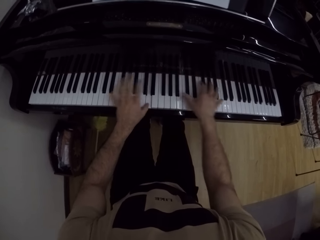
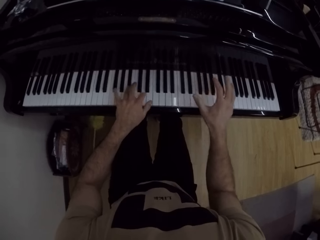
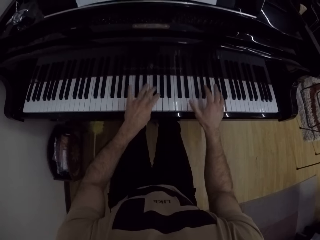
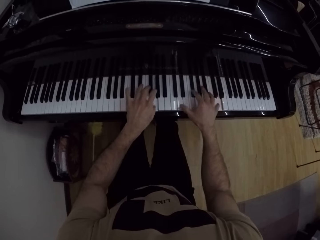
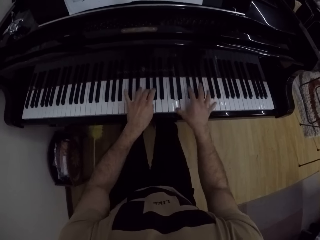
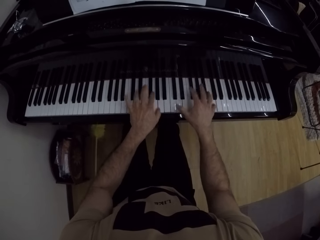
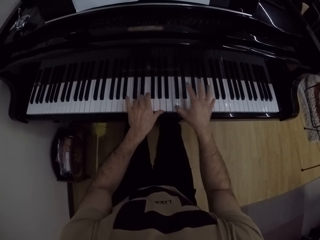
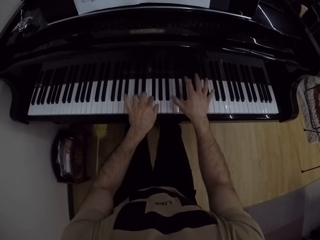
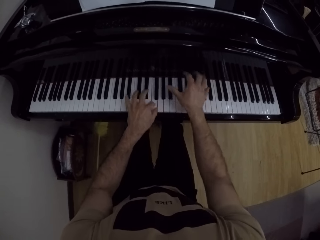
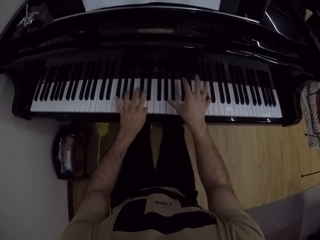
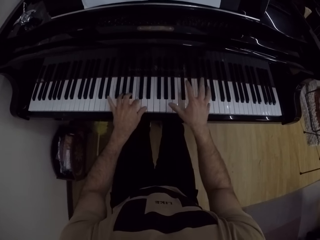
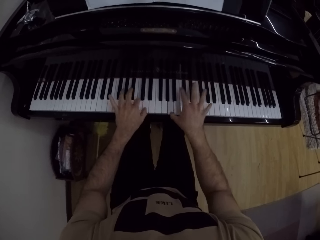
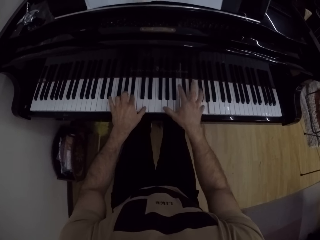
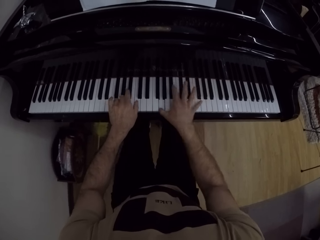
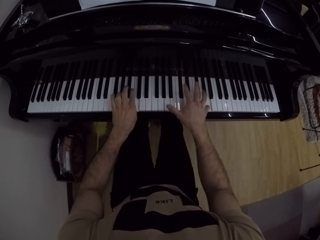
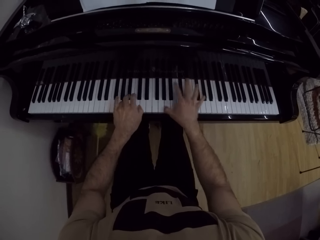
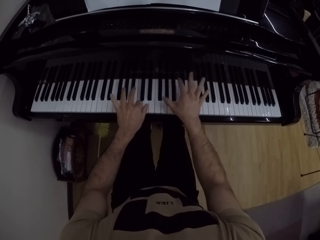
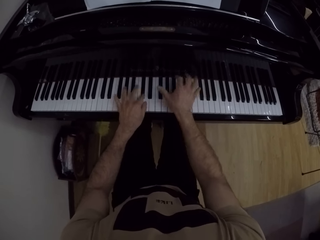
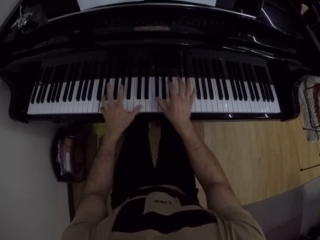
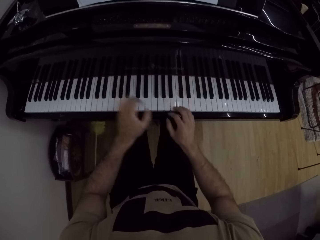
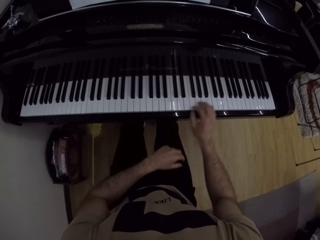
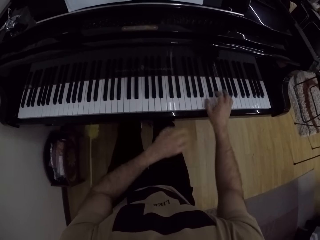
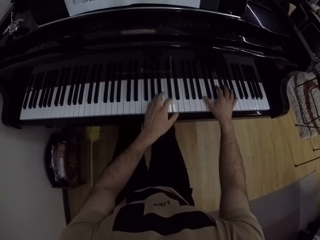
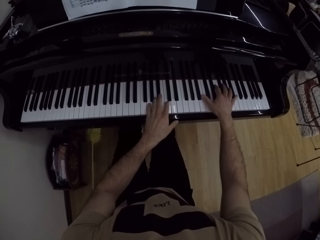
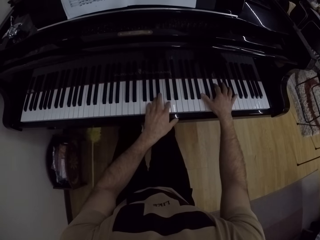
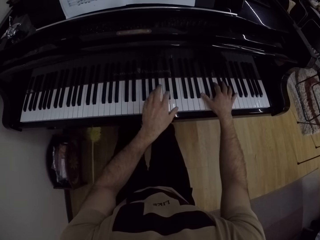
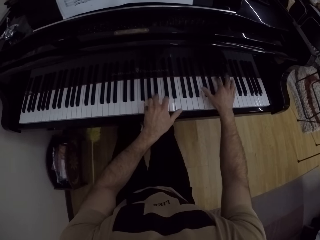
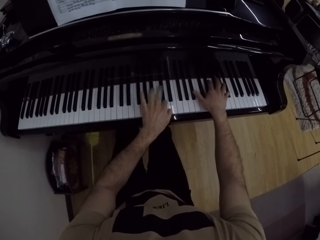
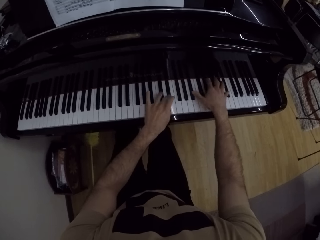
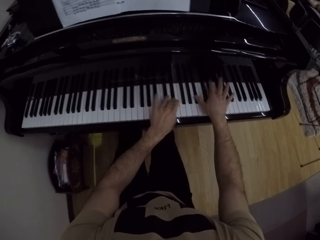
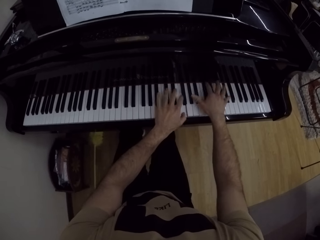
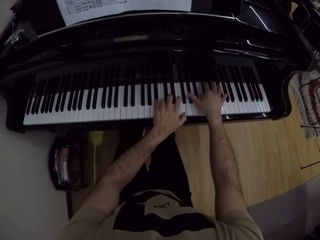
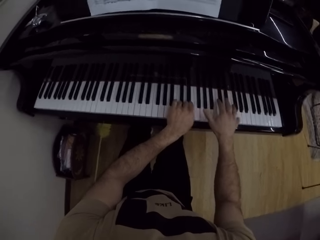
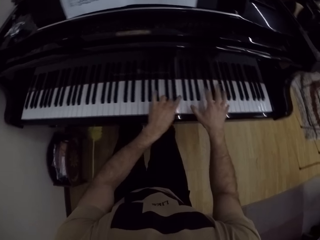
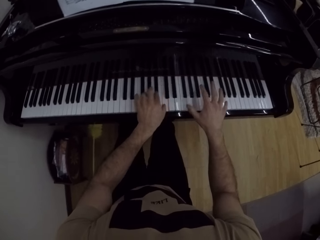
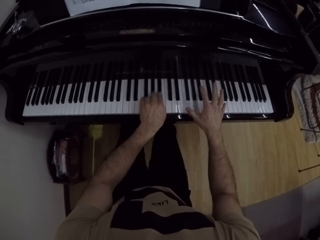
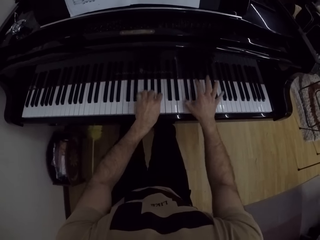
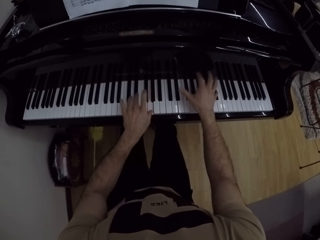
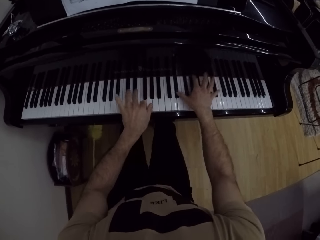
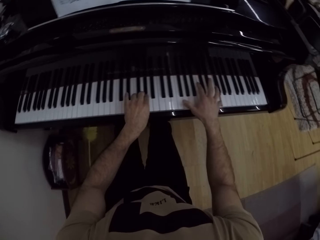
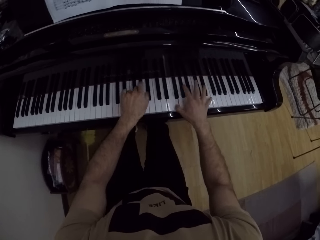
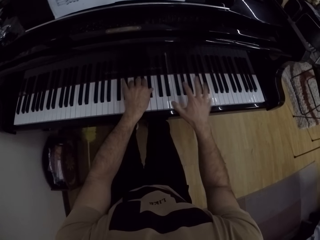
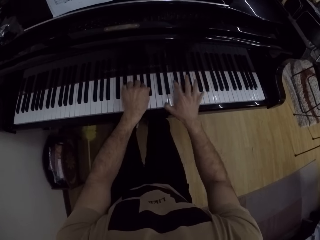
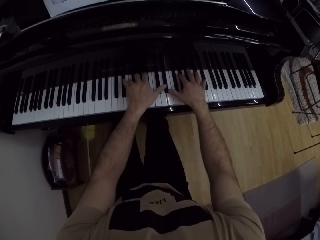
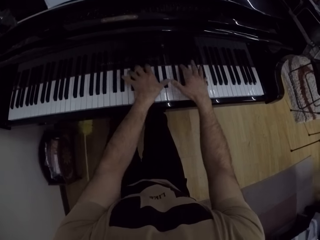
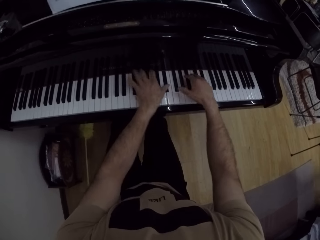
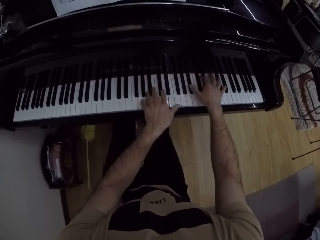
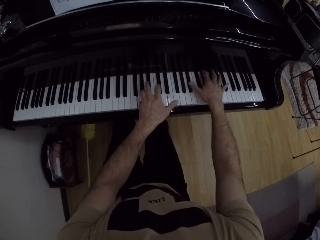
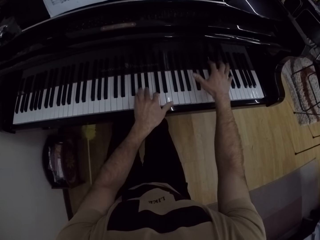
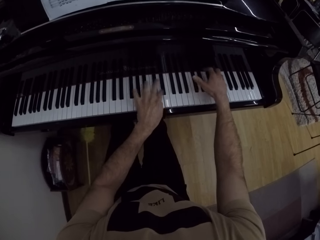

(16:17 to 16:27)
The camera wearer removes both hands from the piano. They play the piano with both hands.

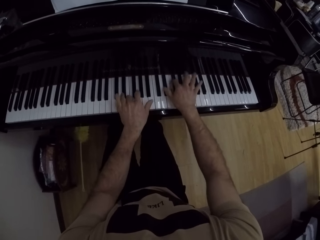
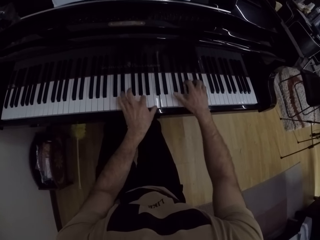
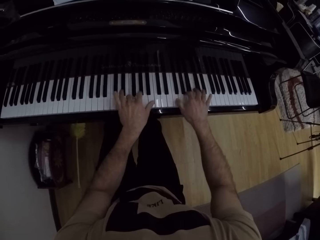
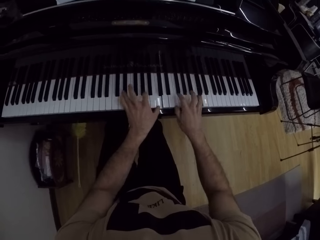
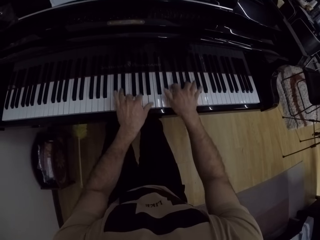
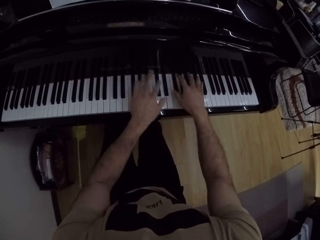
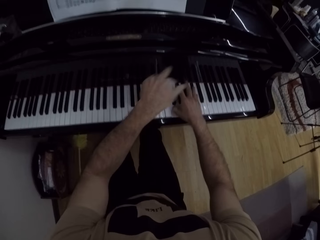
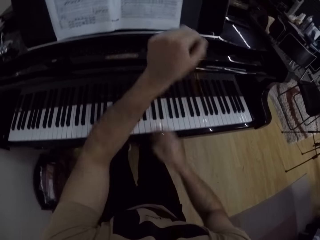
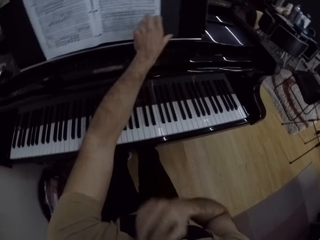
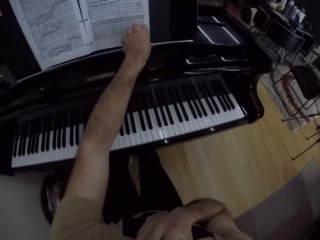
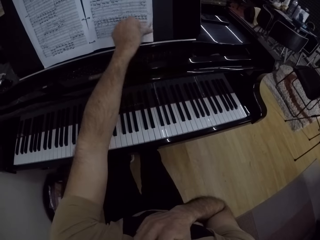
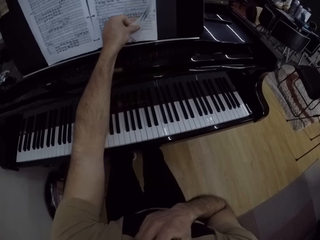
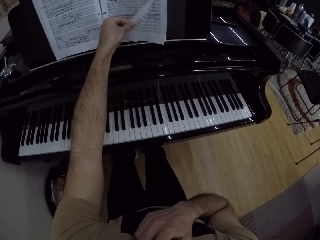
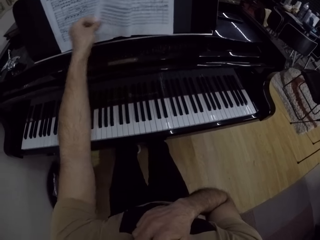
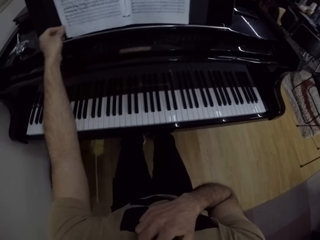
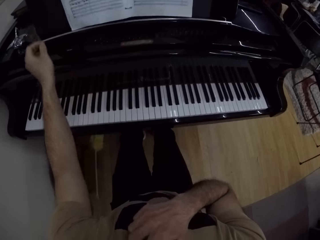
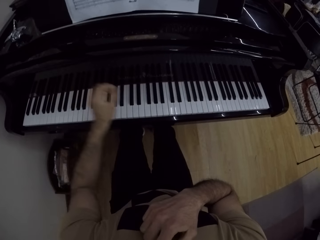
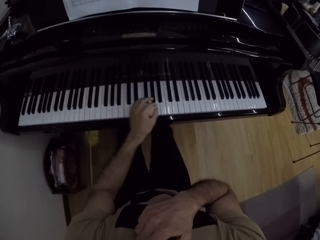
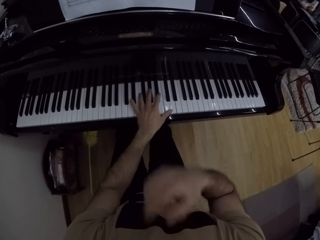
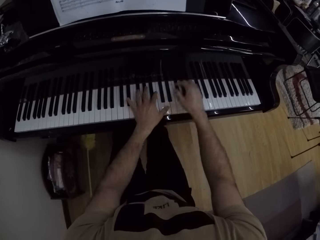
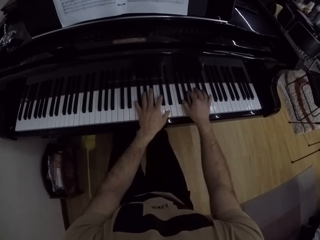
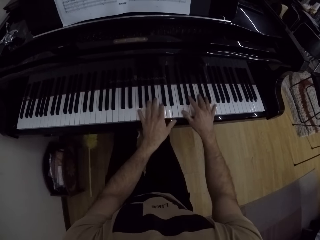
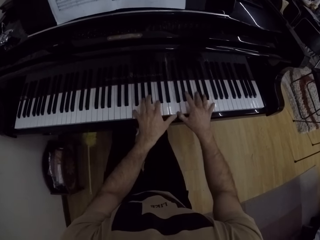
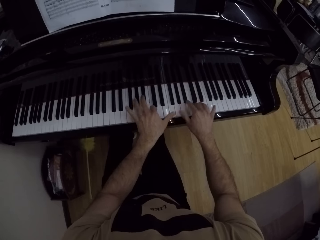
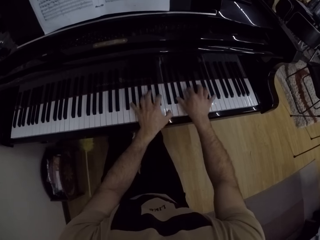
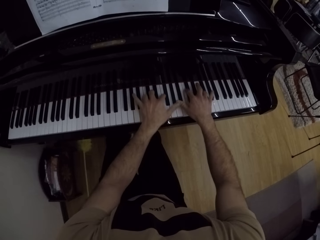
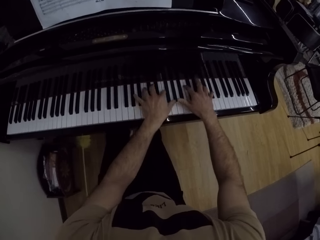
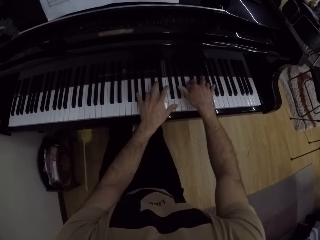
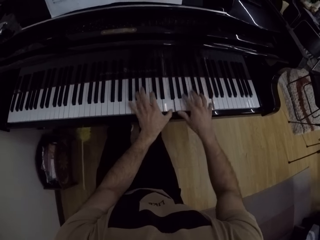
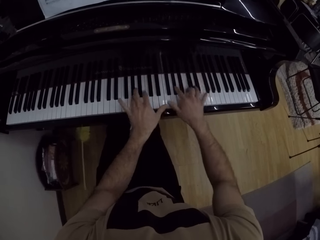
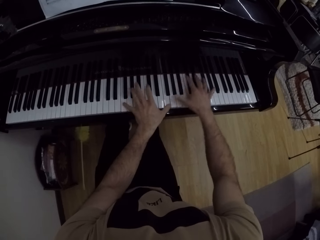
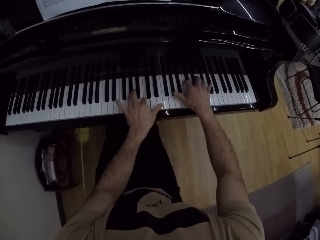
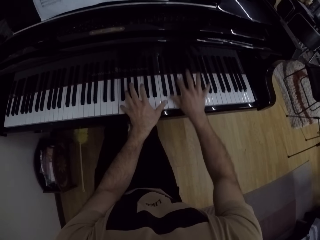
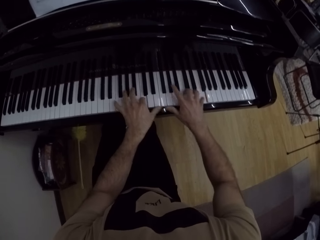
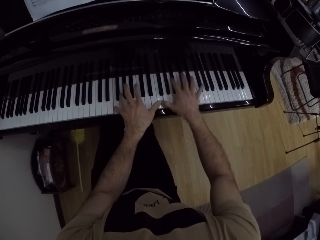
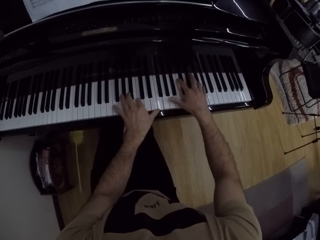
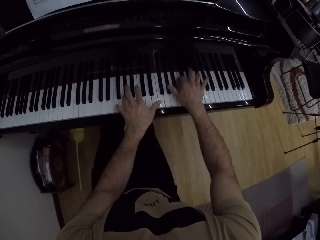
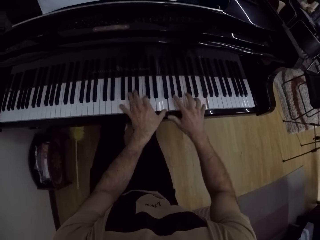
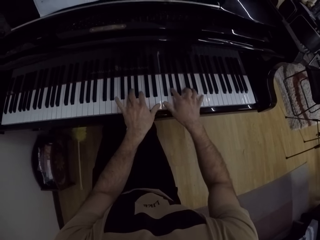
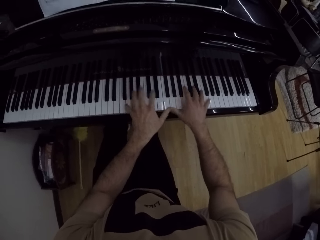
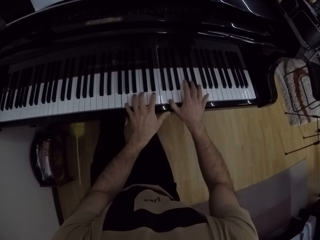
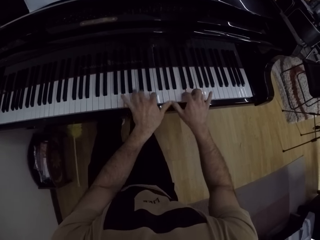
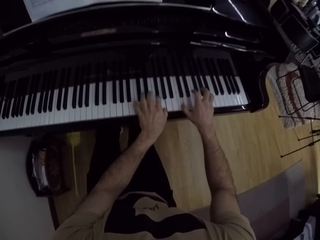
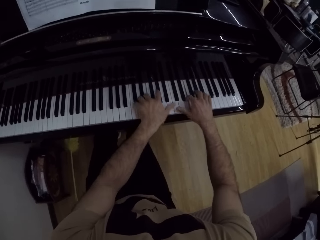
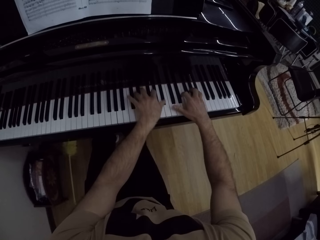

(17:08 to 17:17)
The camera wearer flips a page of the music manuscript with his left hand. He places his left hand on the piano. He plays the piano with both hands.

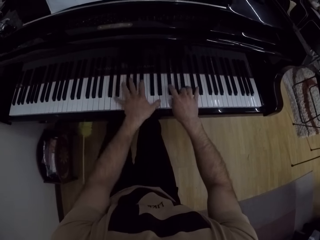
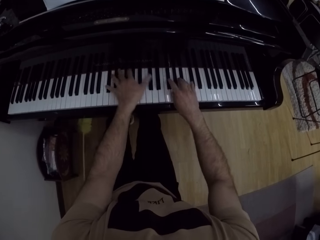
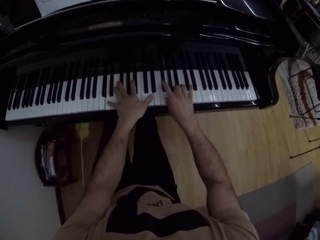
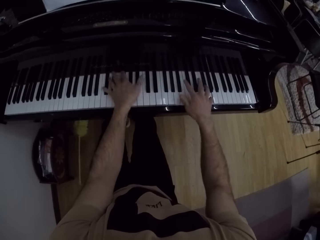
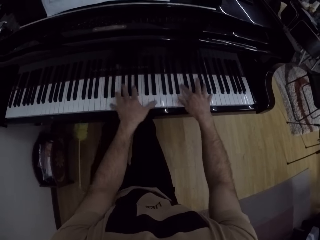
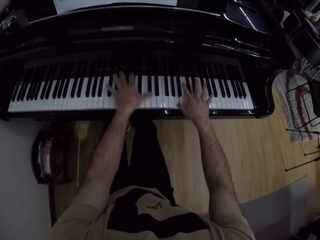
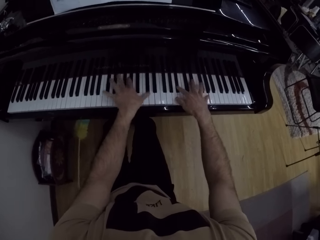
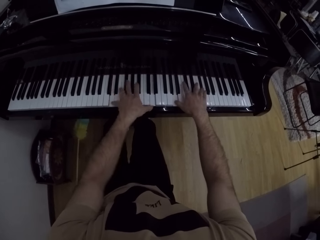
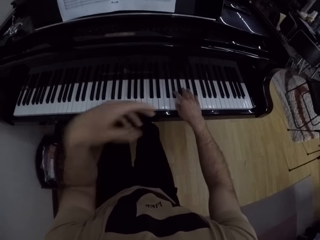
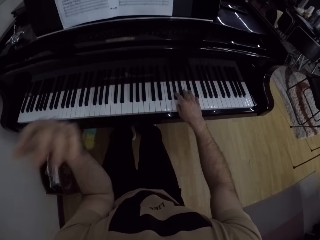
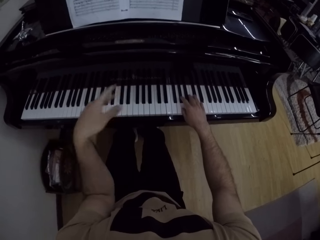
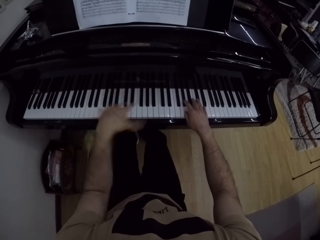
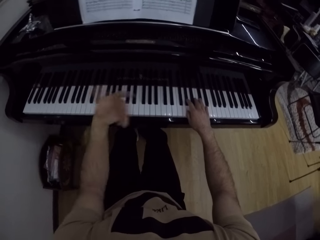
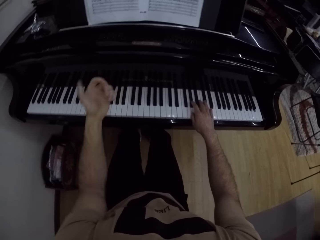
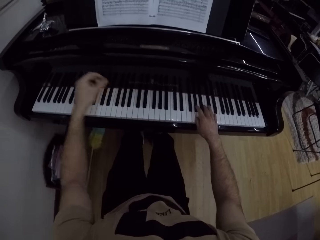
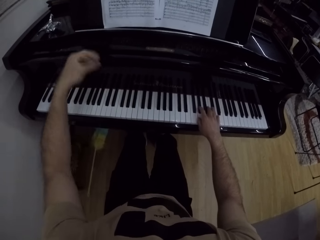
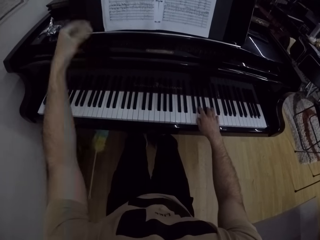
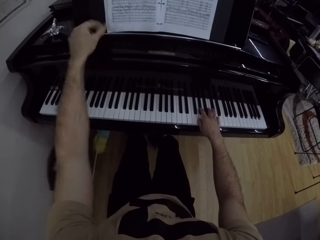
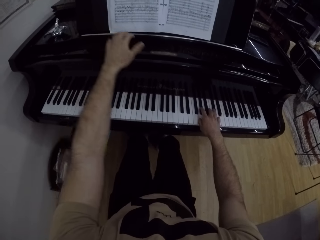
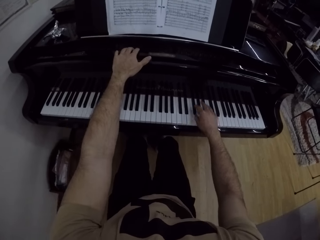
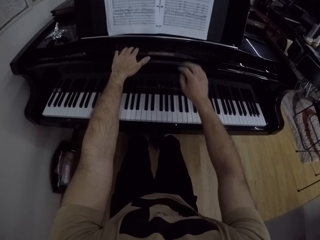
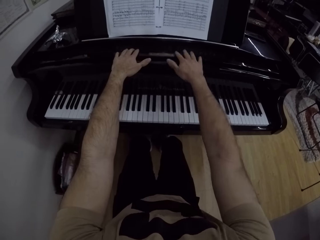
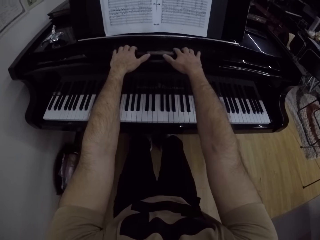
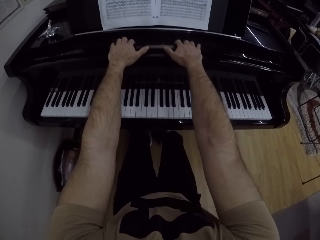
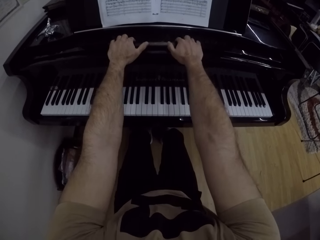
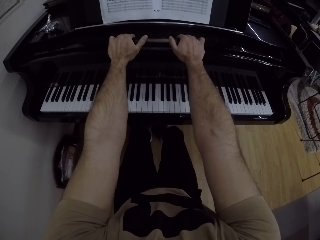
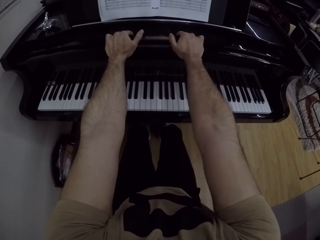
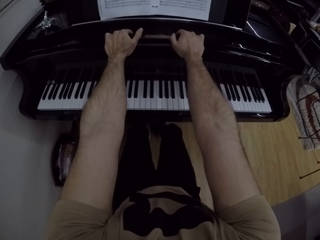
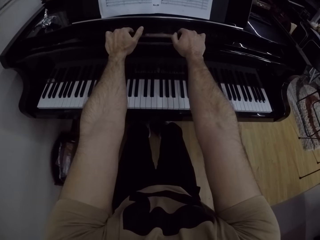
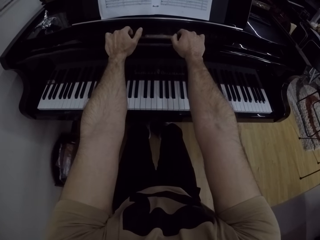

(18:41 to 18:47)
The camera wearer withdraws his left hand from the piano and shakes his left hand. He places his left hand on the body of the piano. He places his right hand on the body of the piano. He stretches his hands.
